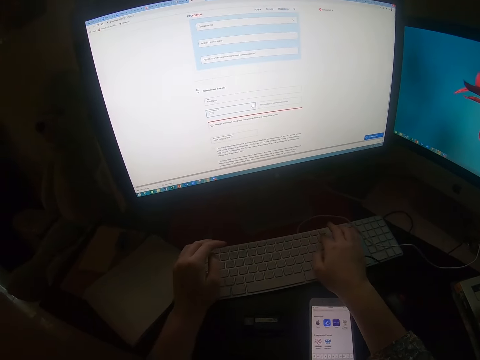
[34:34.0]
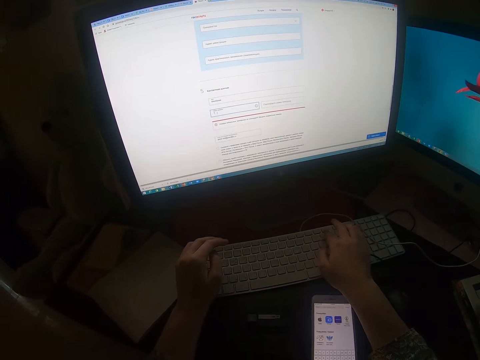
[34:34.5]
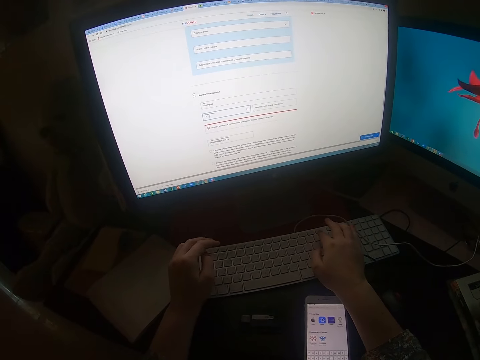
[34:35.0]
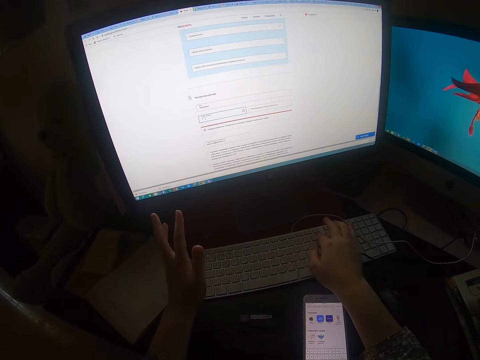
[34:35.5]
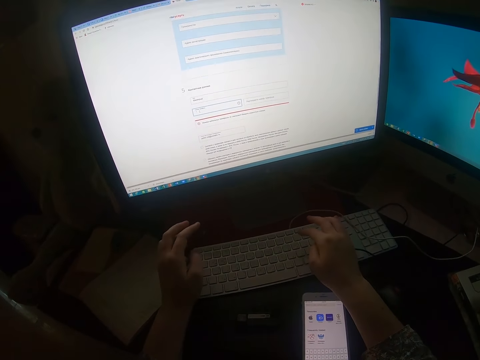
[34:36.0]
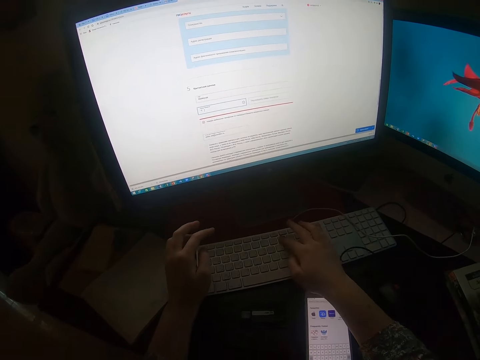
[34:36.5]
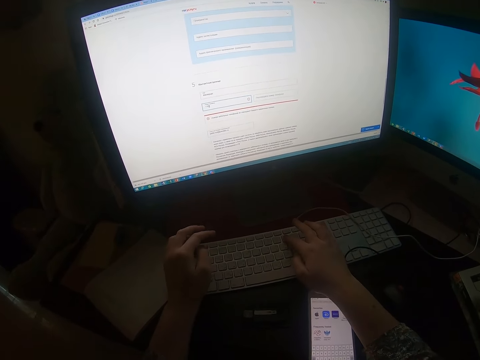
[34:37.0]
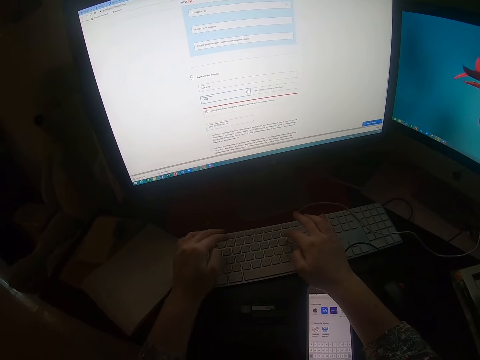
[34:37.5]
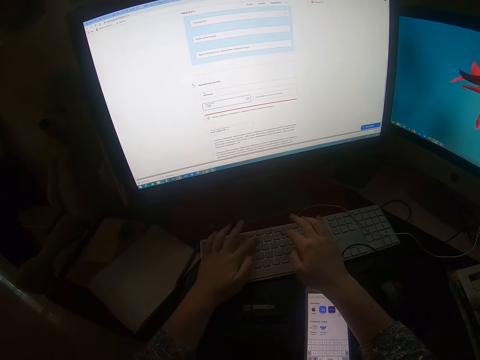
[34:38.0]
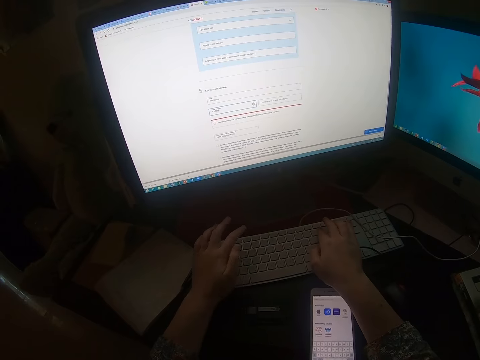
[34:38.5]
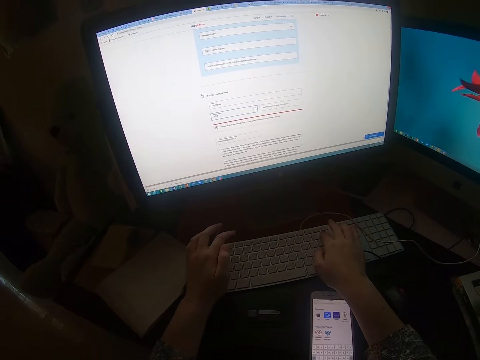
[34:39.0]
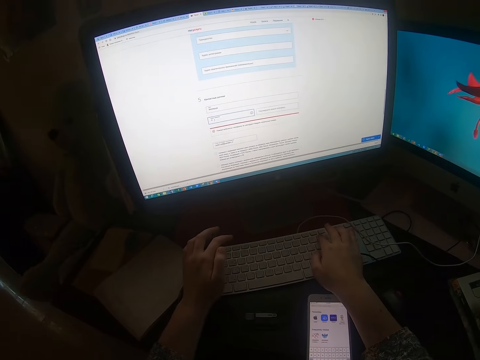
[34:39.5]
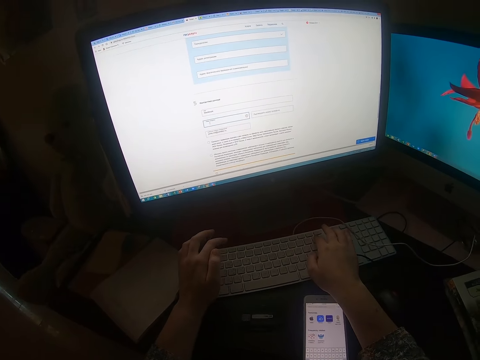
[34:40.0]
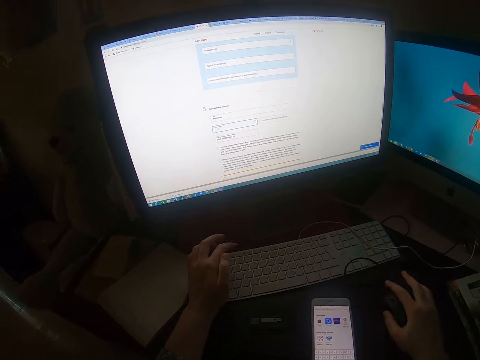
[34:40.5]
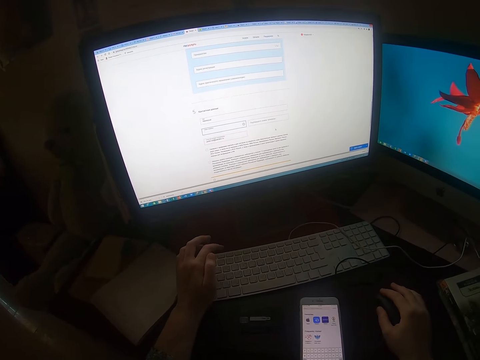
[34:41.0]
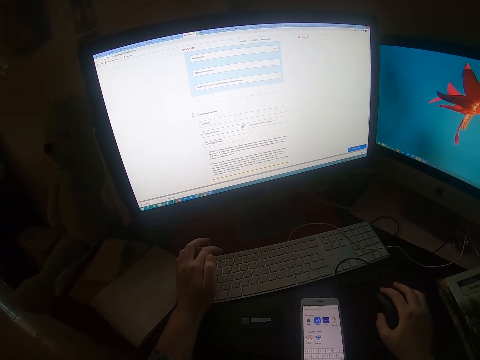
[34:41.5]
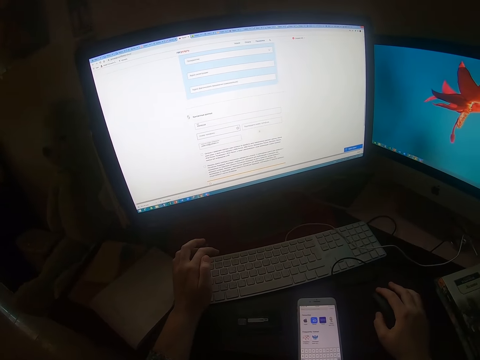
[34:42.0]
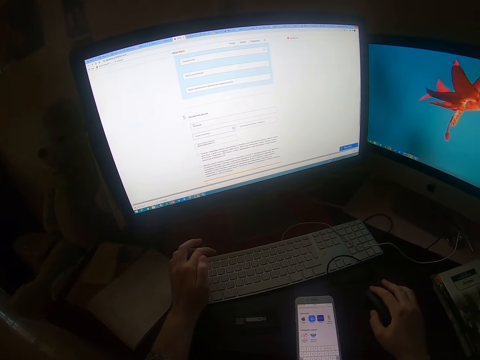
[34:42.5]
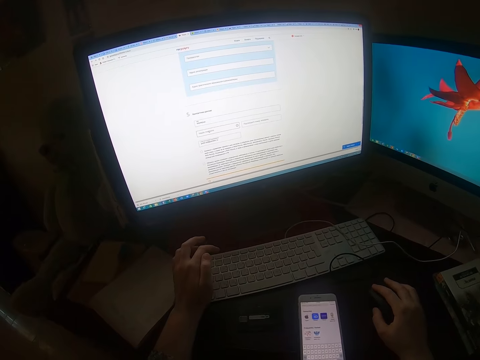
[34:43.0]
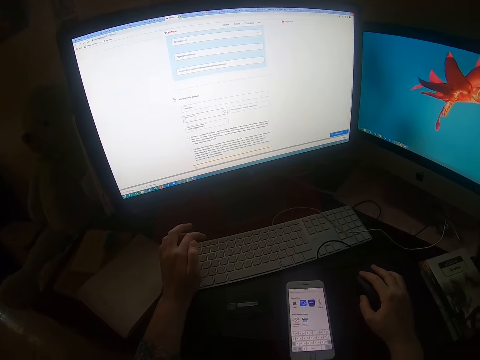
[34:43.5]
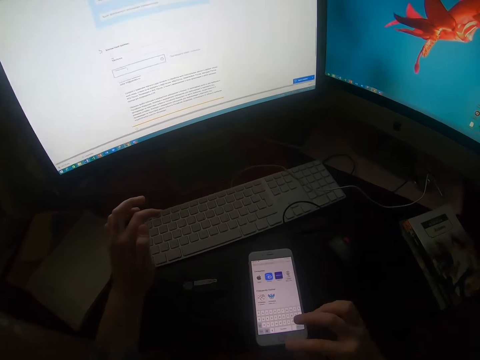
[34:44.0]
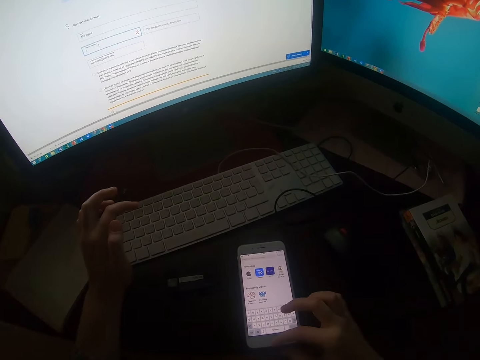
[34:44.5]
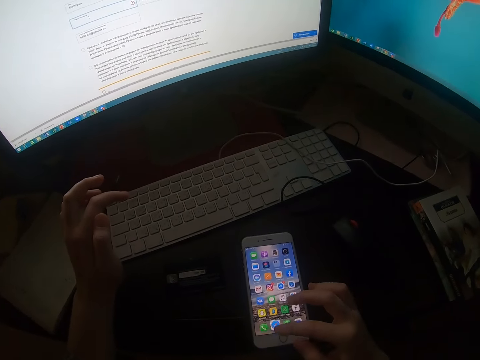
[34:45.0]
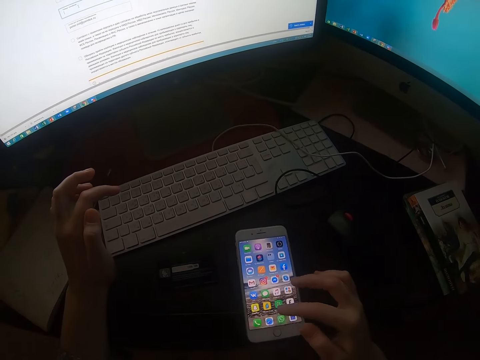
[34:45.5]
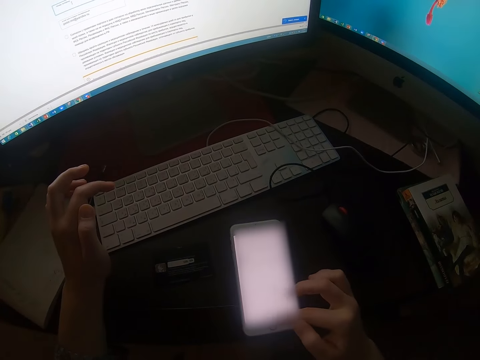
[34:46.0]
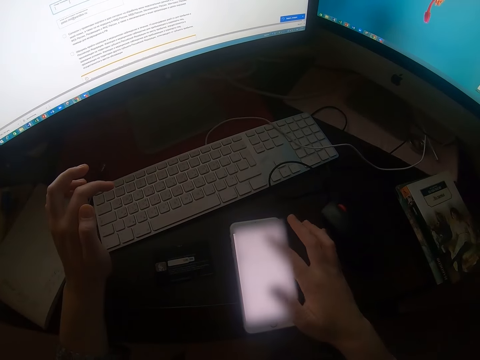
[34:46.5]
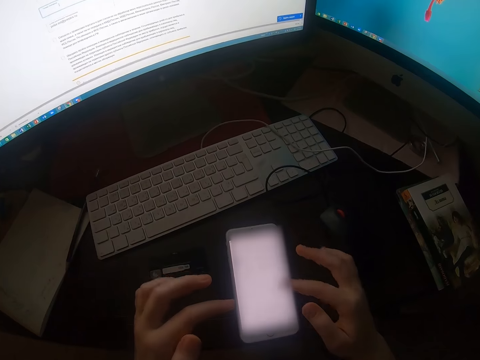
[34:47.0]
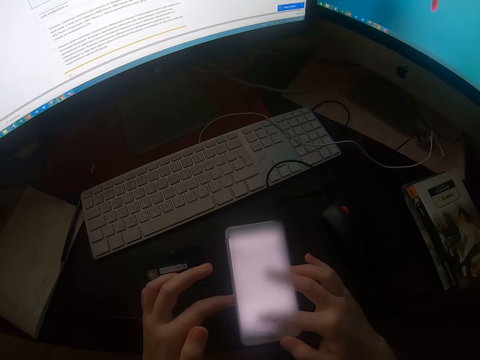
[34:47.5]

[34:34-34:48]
The camera wearer clicks backspace on the keyboard. He types on the keyboard. He operates the desktop on the table with a mouse. He clicks the mouse. He operates his phone with his hands.

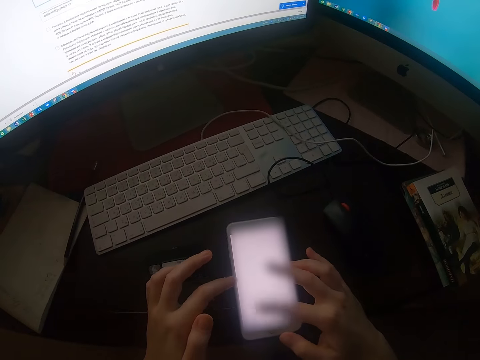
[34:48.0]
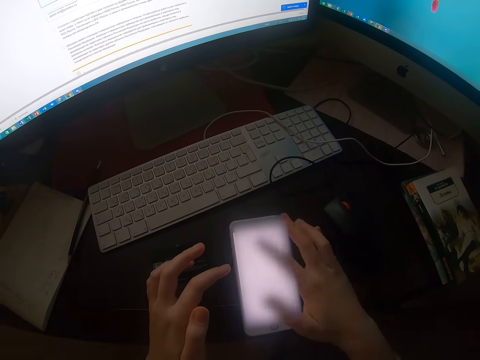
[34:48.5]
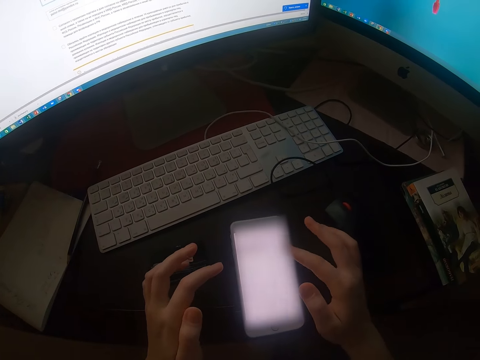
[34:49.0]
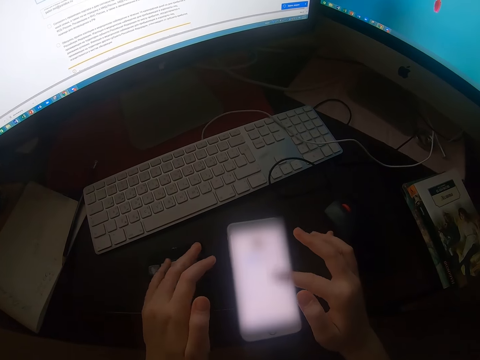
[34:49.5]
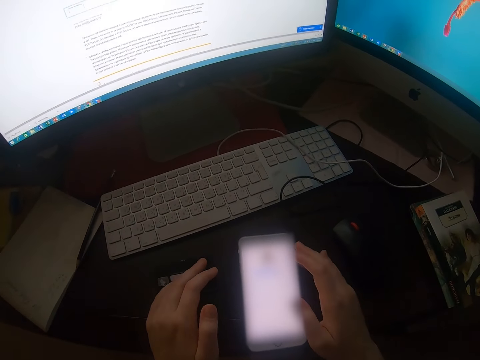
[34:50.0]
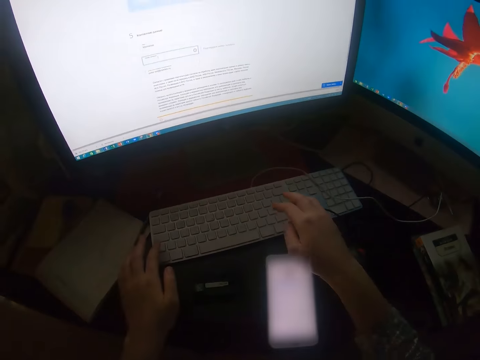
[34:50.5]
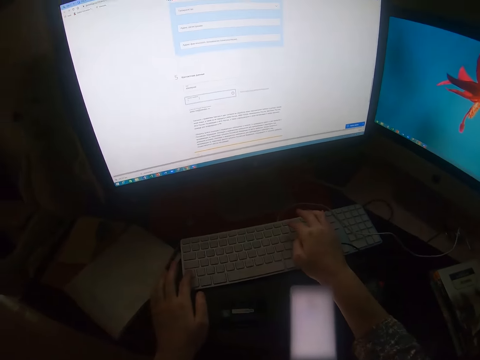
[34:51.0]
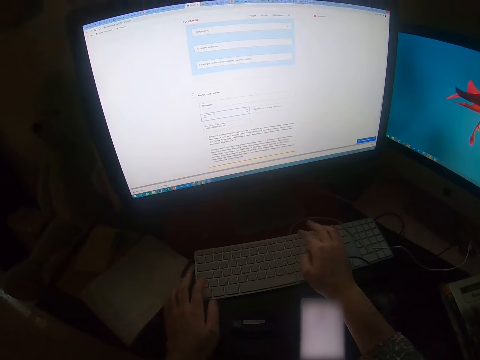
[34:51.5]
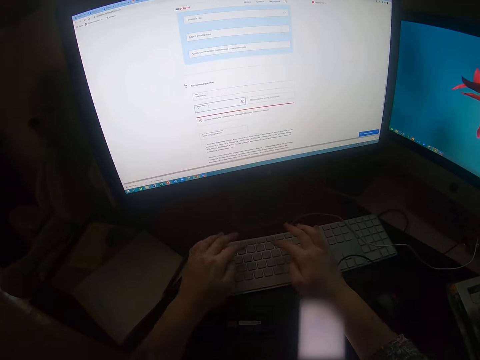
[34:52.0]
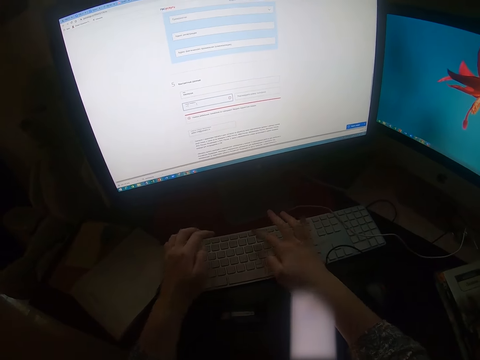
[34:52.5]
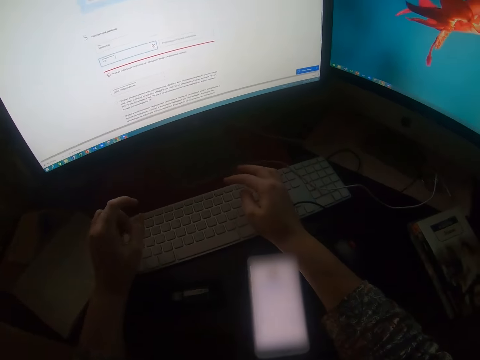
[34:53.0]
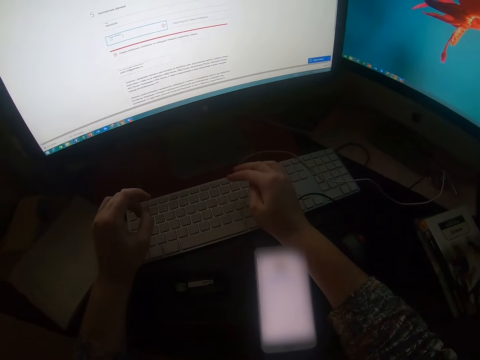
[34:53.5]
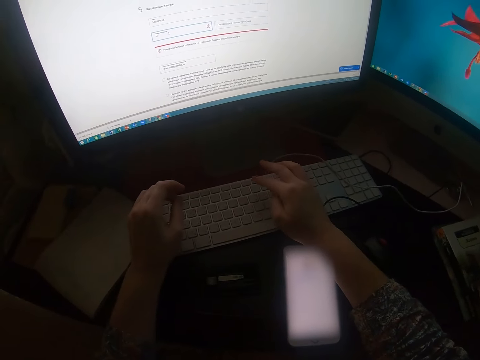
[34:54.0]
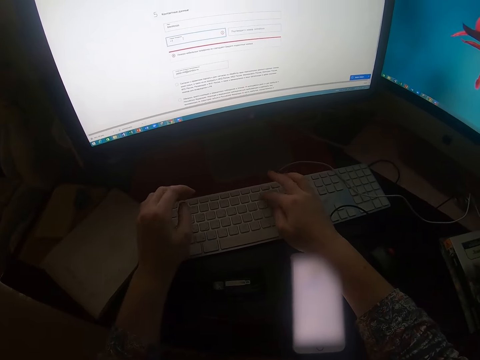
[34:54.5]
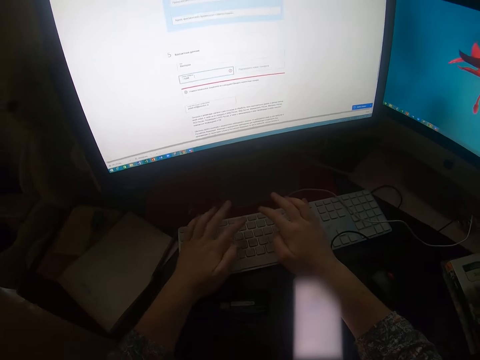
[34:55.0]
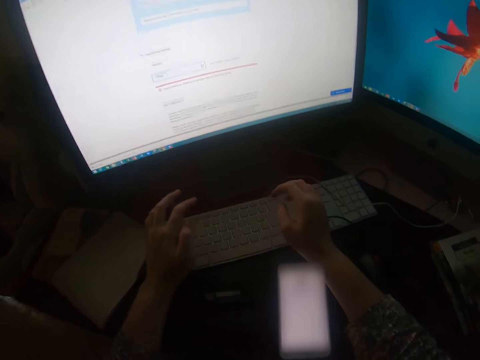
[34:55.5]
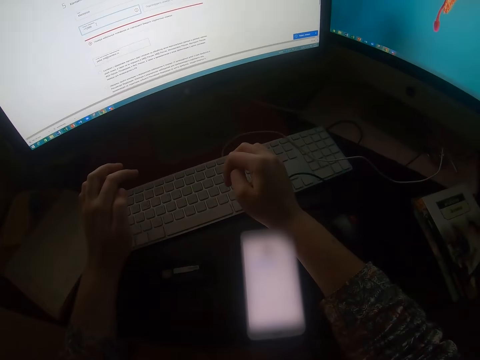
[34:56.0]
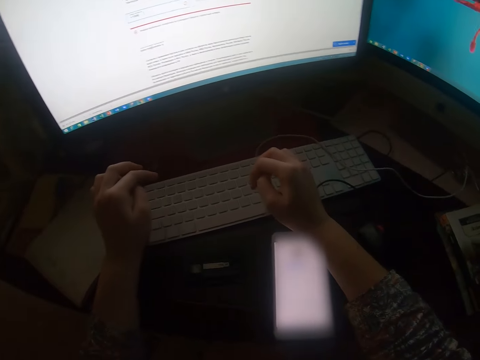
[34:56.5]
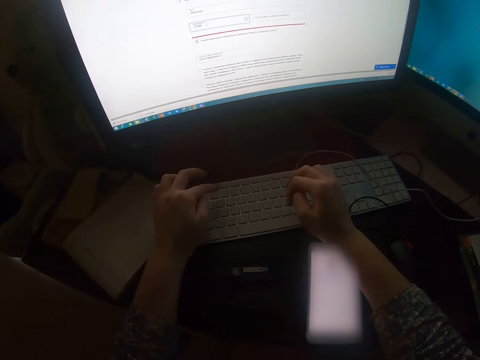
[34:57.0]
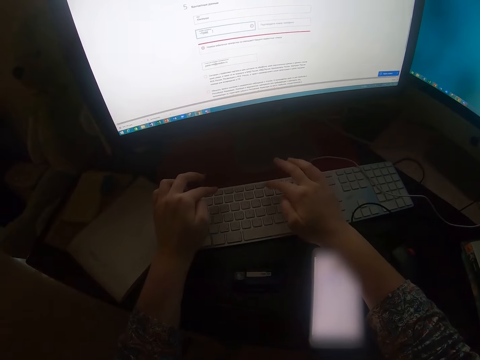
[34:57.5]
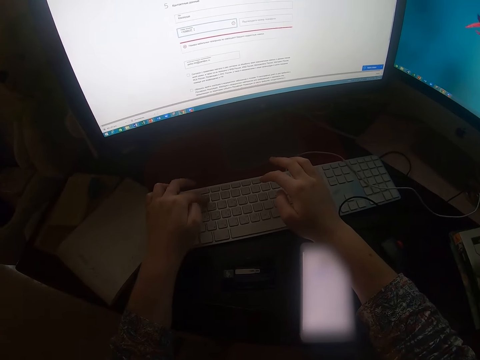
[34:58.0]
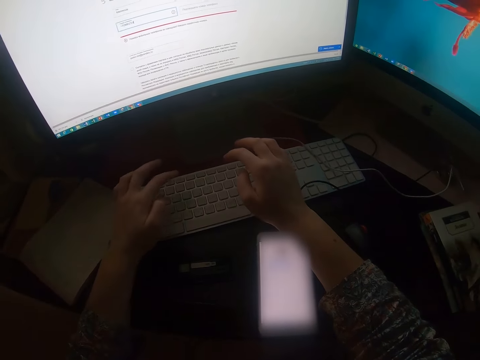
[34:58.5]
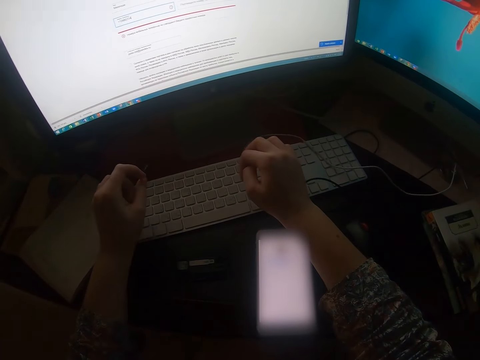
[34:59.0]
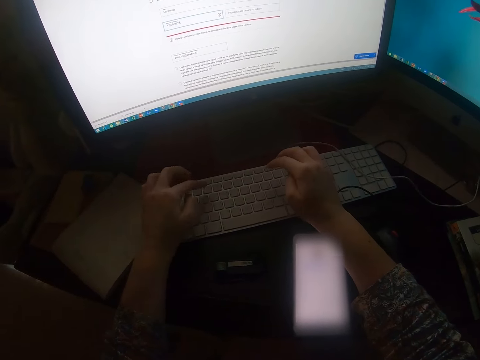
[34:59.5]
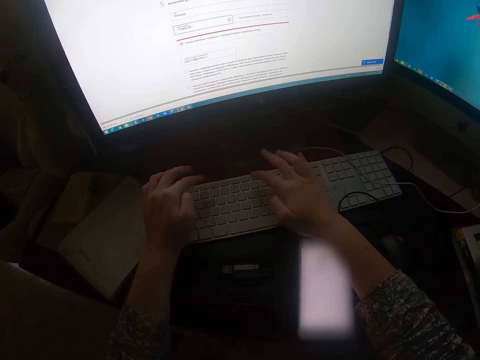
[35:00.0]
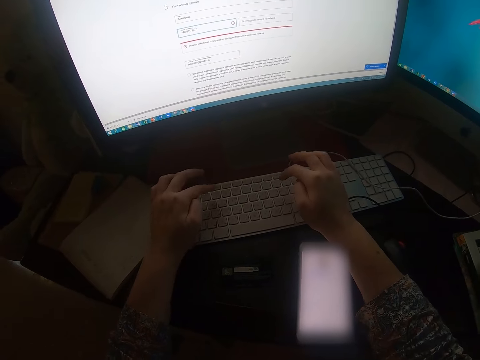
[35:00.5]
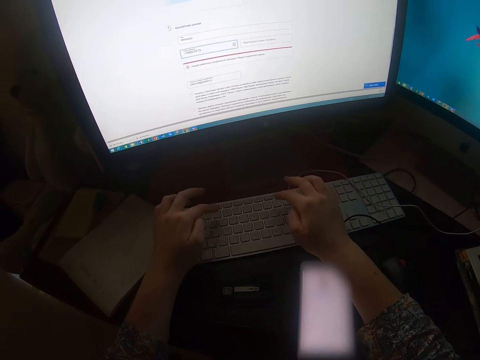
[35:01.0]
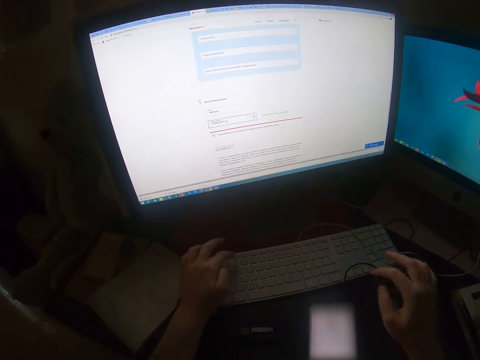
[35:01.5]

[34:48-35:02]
The camera wearer types on the phone. They type on the keyboard repeatedly.
